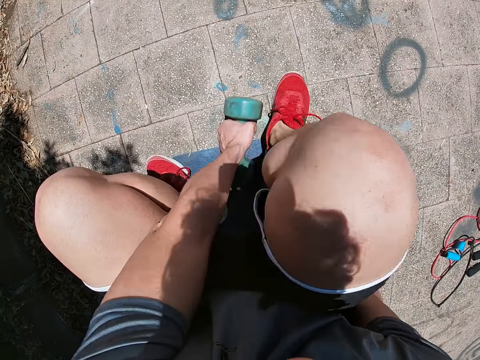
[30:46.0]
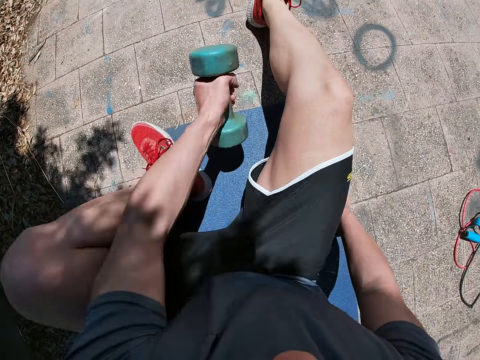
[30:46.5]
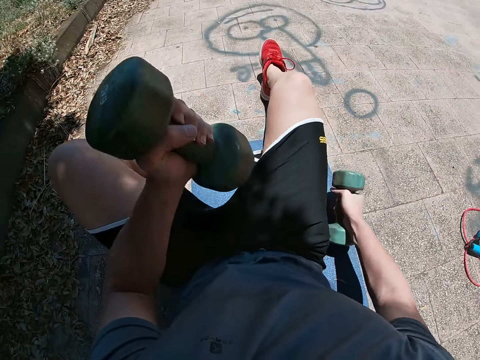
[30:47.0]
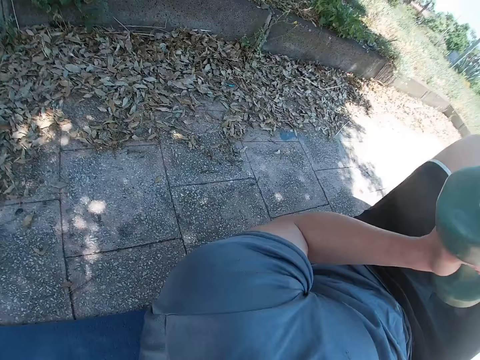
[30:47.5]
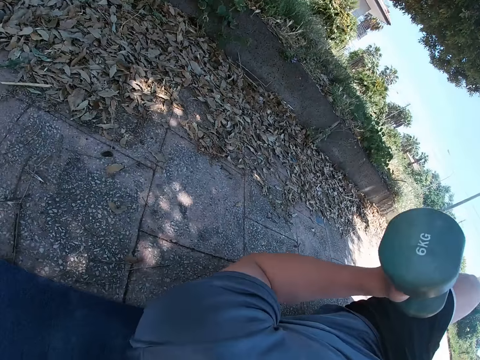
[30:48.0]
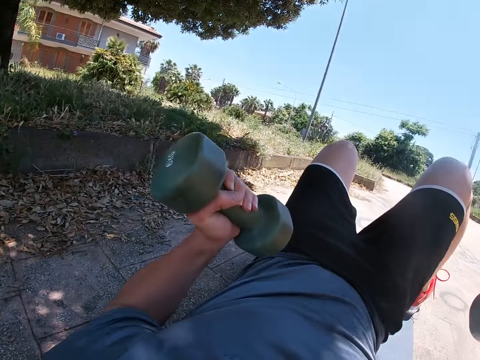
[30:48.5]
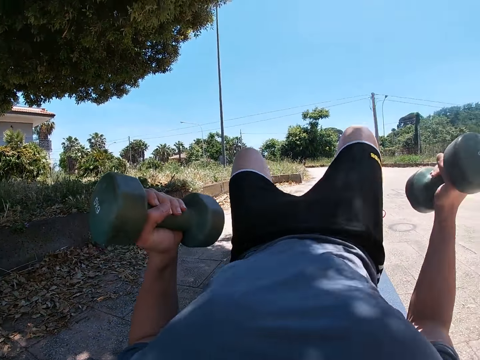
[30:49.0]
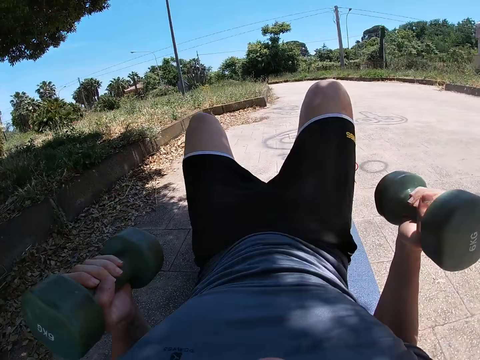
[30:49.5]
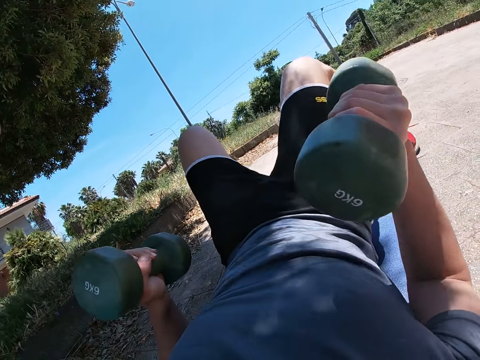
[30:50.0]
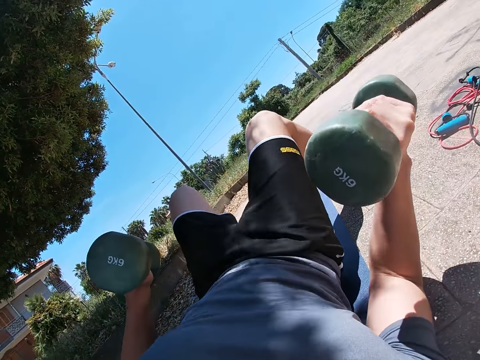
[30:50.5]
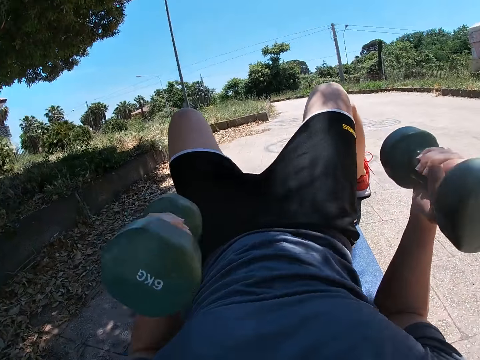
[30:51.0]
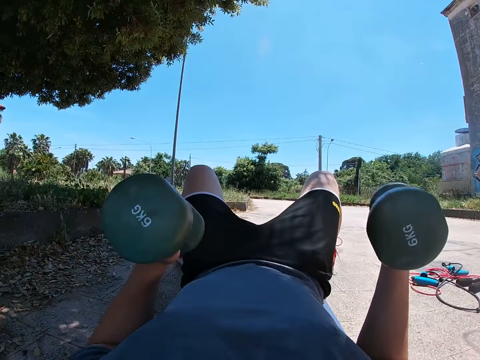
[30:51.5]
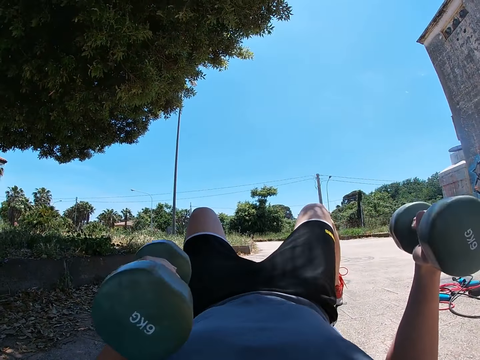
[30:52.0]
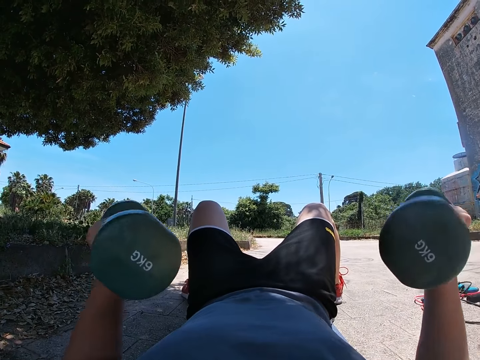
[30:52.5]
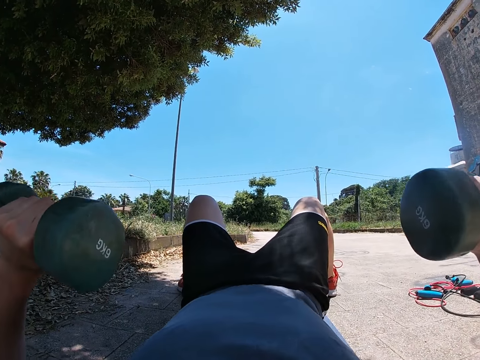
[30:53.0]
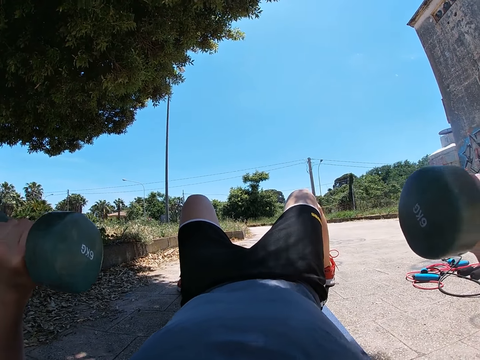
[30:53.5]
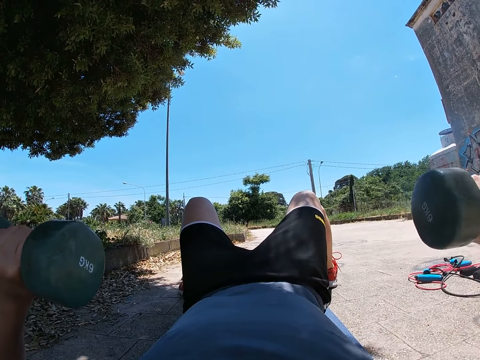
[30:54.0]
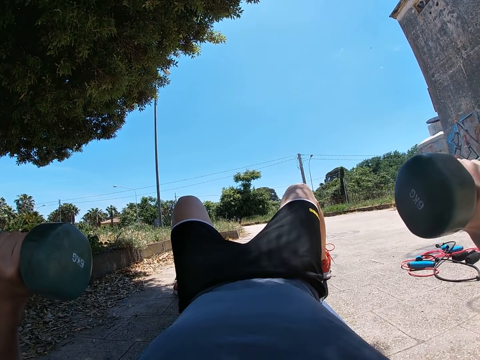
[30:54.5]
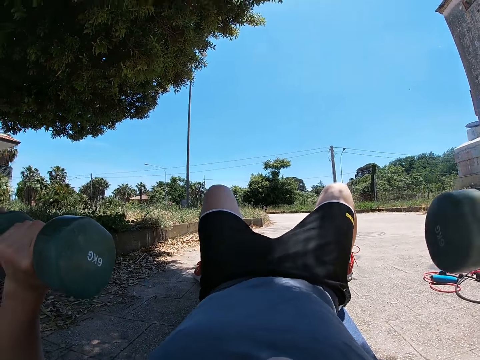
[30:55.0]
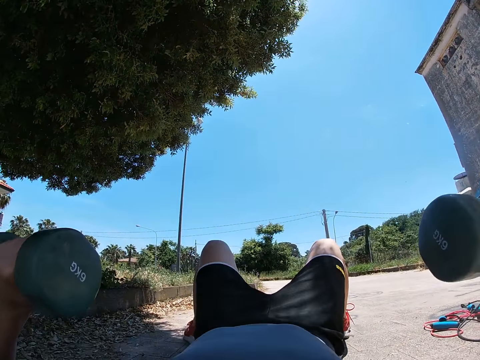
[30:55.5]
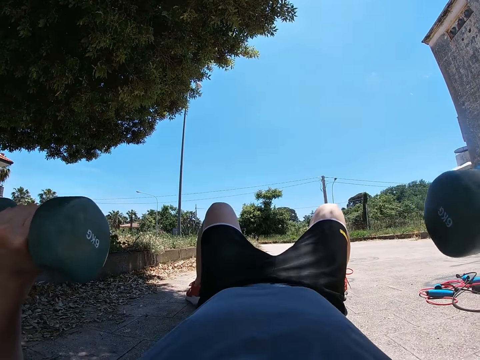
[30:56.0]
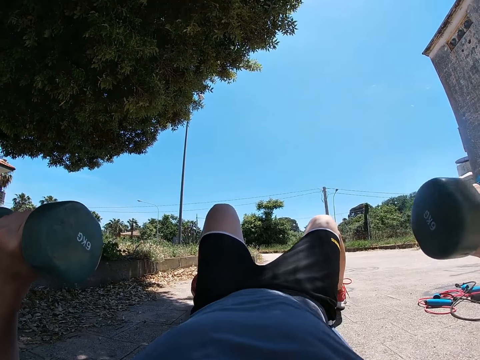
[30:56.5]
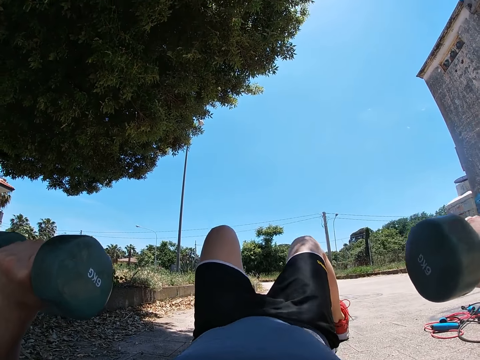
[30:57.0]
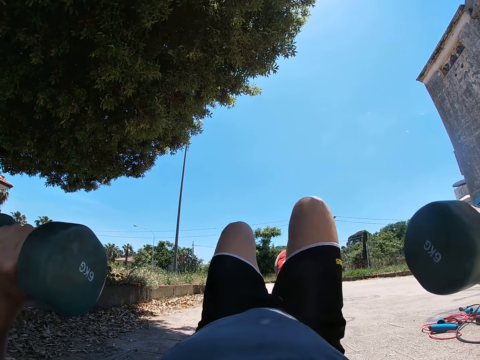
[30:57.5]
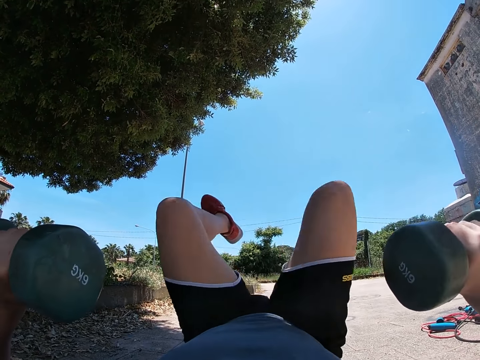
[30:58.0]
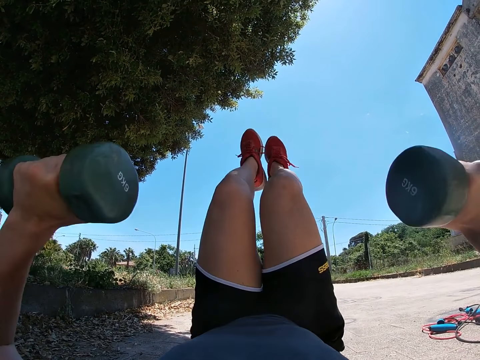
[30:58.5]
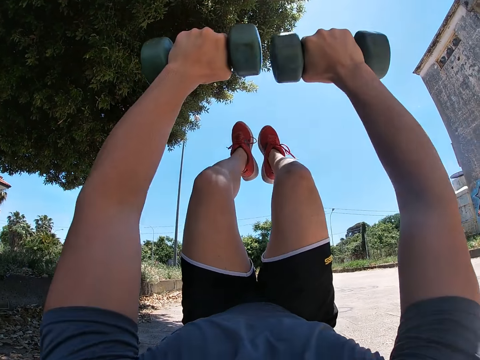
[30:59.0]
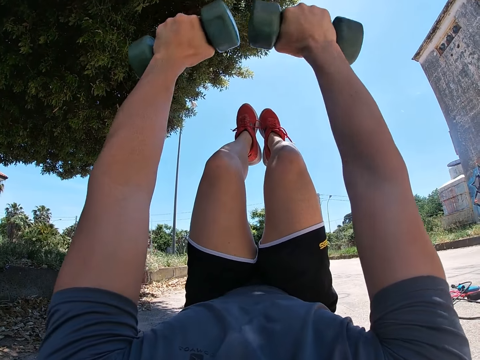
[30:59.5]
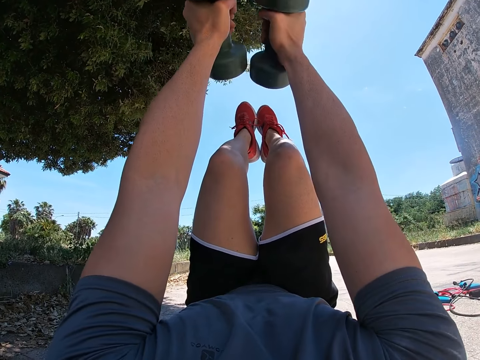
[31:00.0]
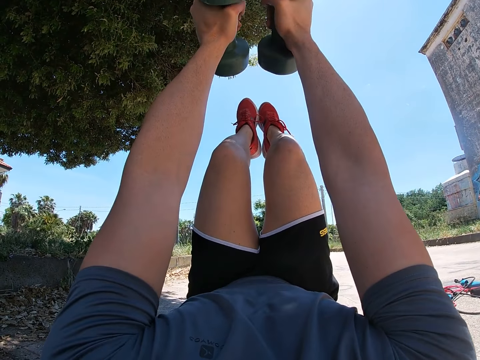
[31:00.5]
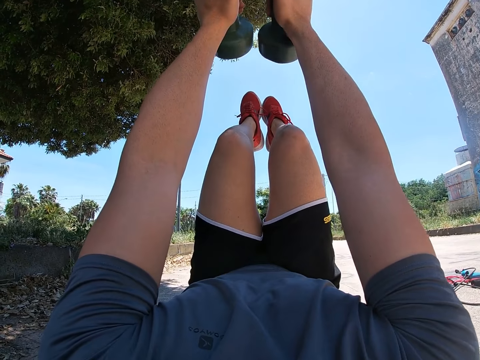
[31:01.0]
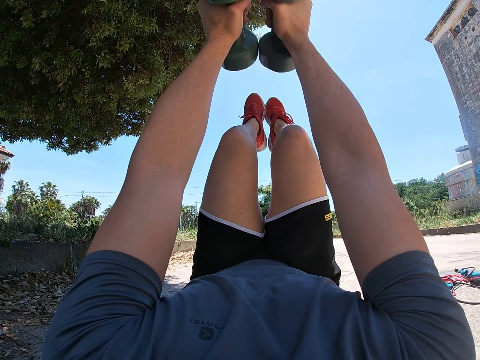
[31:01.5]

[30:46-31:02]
The camera wearer lays his back on the yoga mat. He raises both dumbbells above his chest. He raises his two feet up in a crawling position. He raises the dumbbells in both hands up higher above his chest.

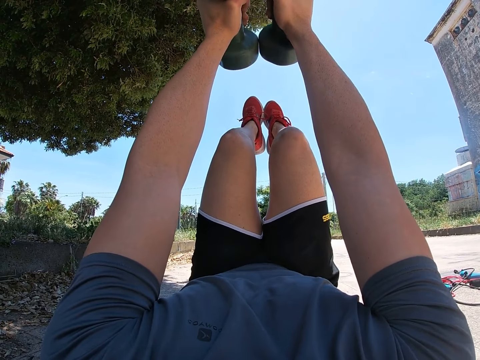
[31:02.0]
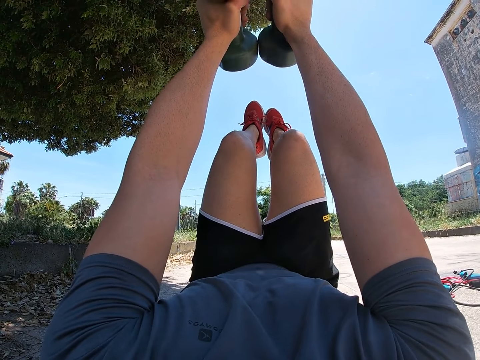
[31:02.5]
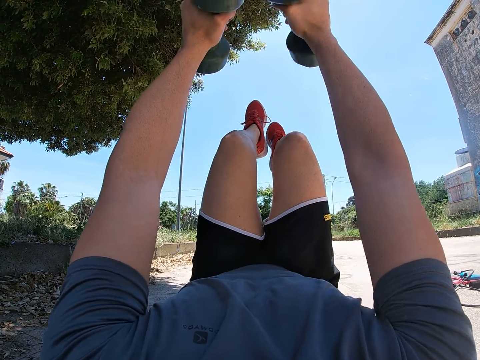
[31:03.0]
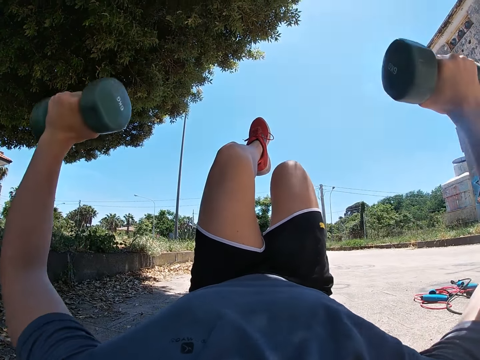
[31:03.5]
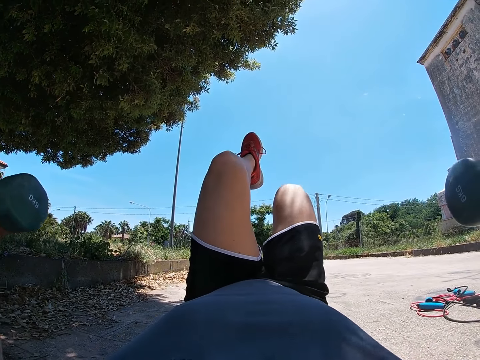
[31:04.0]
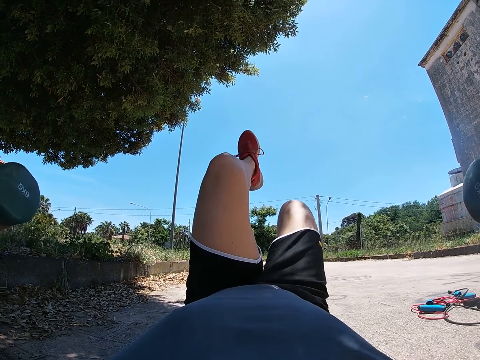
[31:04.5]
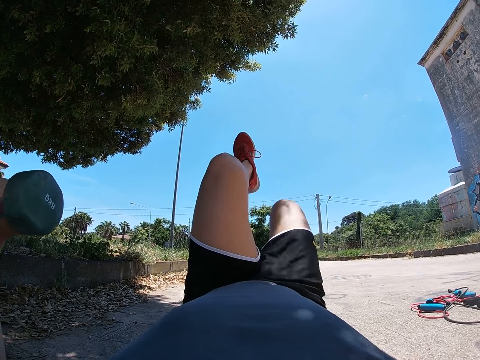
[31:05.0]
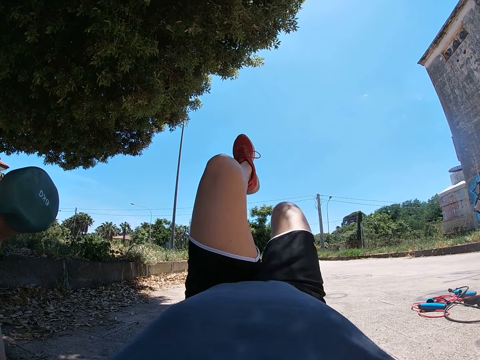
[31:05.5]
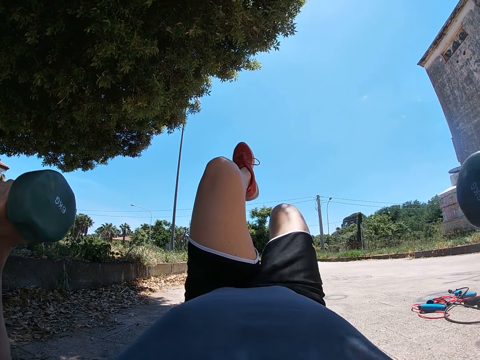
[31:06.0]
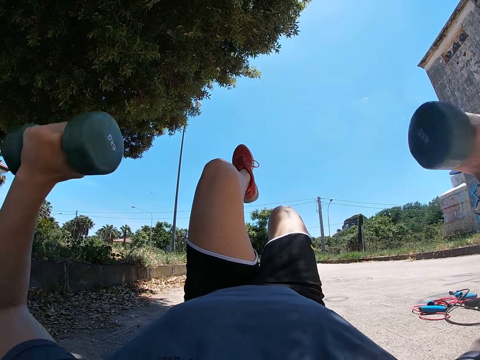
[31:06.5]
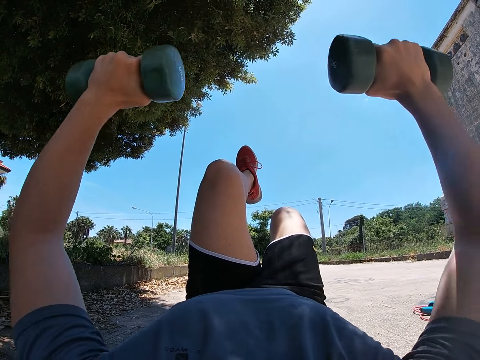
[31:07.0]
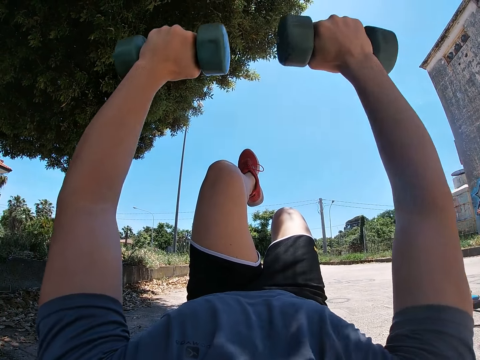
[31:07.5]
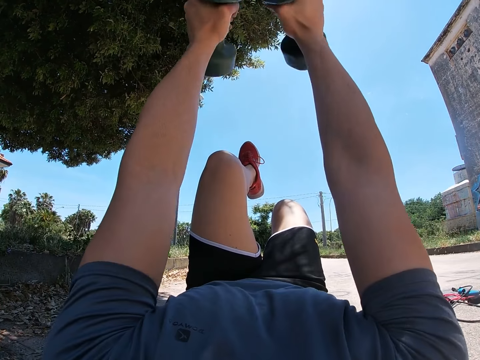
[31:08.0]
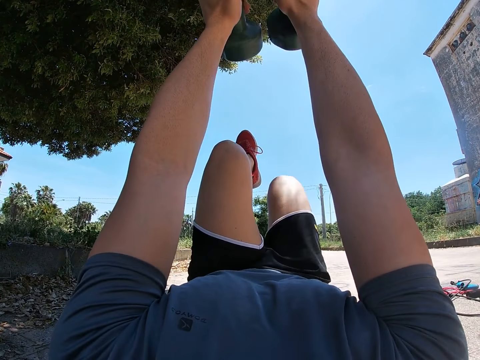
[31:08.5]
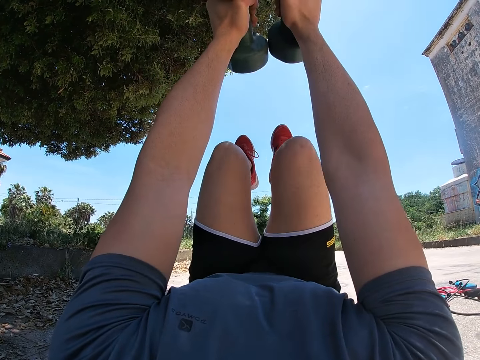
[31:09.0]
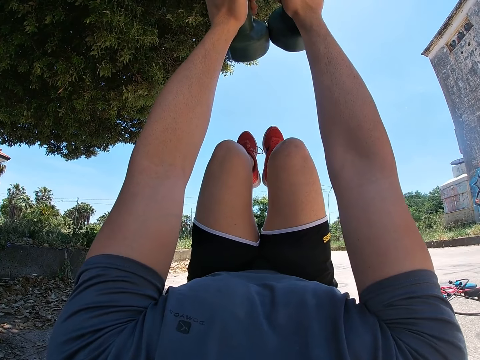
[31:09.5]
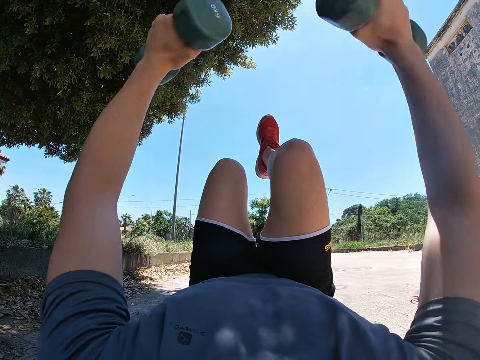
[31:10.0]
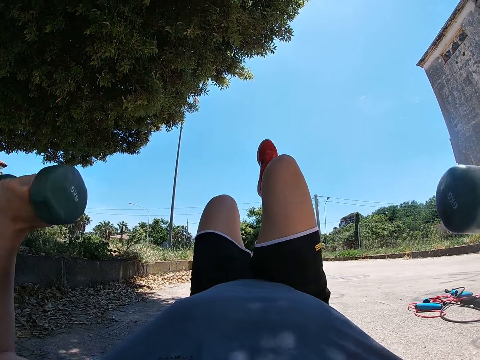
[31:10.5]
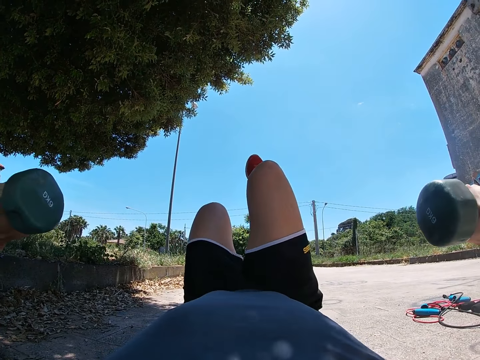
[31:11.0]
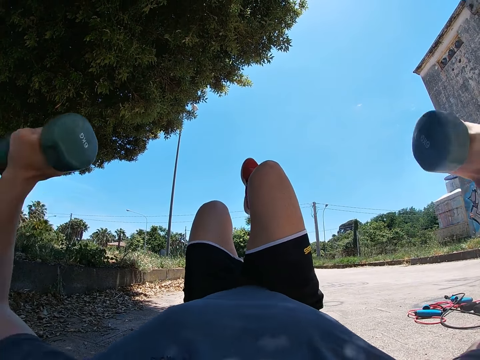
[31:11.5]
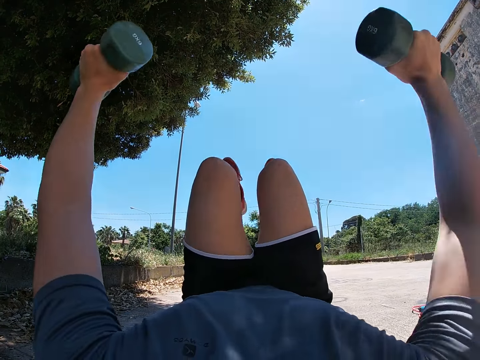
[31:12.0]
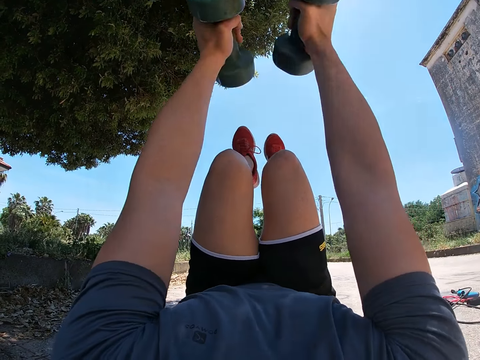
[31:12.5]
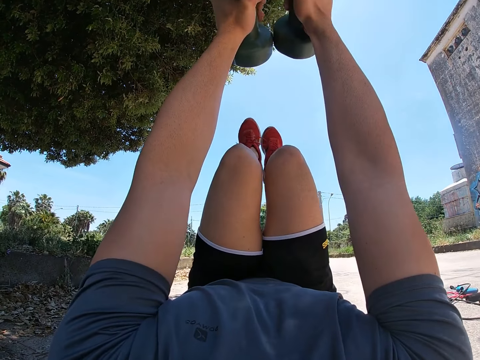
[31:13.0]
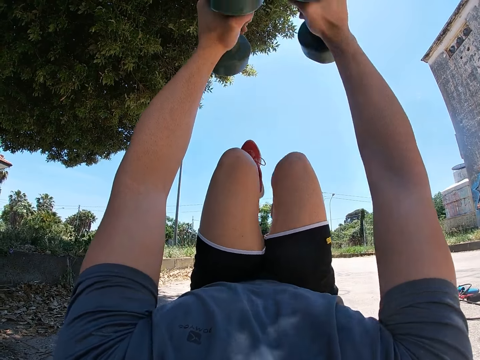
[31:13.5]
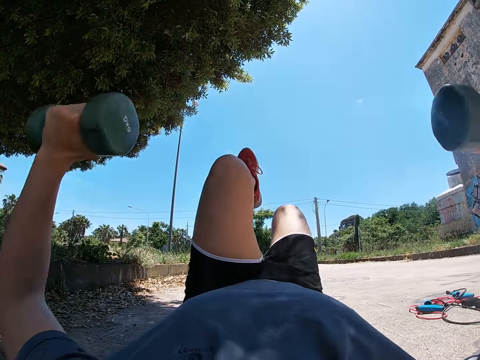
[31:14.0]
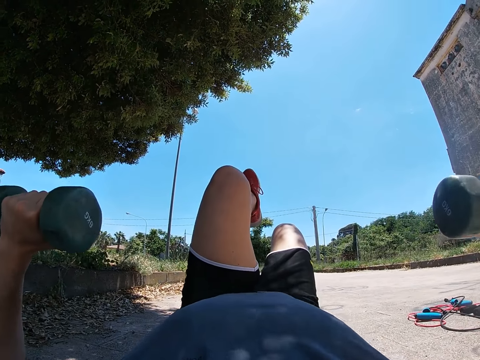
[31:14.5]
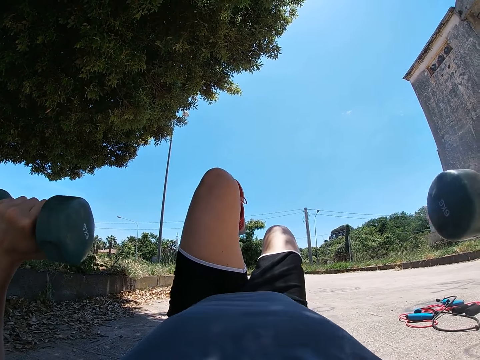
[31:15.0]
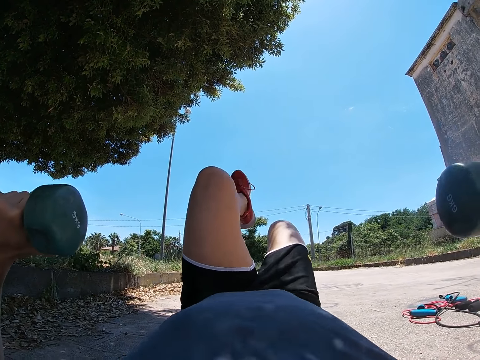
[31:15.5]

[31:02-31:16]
The camera wearer exercises with the dumbbells with different variations. He lowers the dumbbells down with the right leg. He lifts the dumbbells up. He raises his right leg. He lowers the dumbbells down with the left leg. He raises the dumbbells up with the left leg. He lowers the dumbbells down with the right leg.
